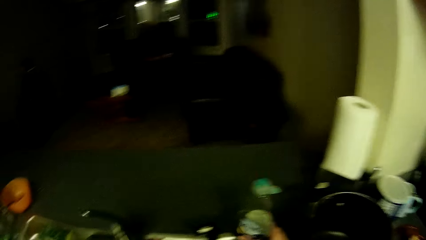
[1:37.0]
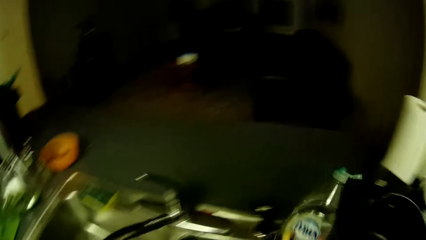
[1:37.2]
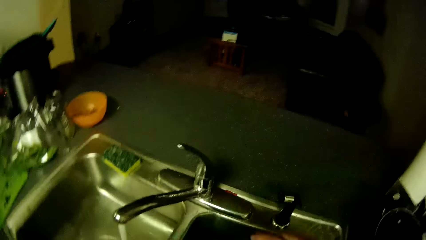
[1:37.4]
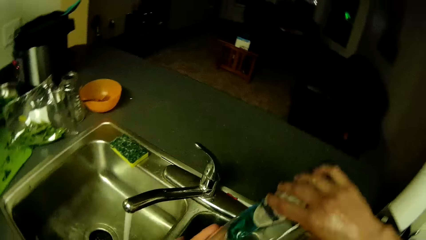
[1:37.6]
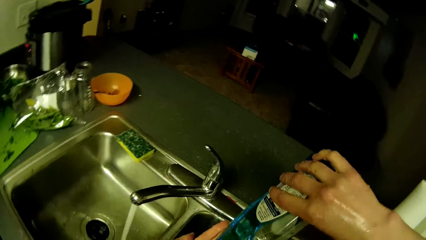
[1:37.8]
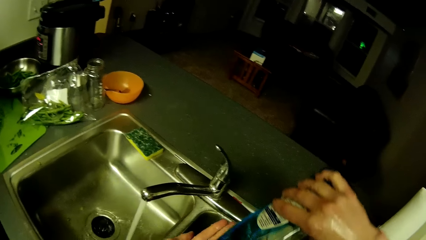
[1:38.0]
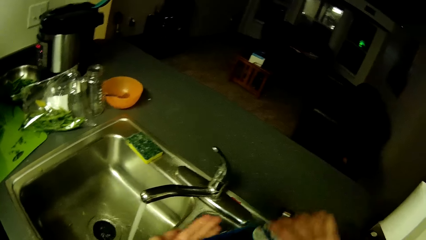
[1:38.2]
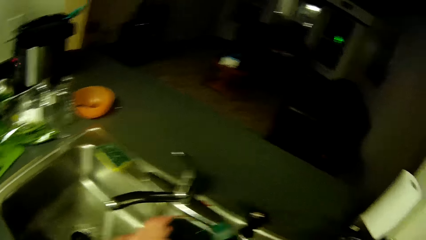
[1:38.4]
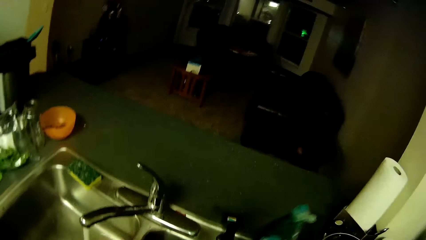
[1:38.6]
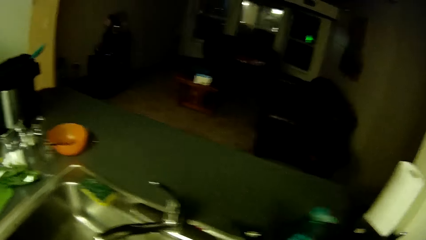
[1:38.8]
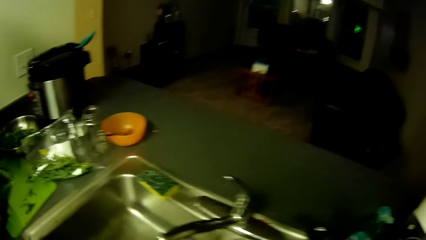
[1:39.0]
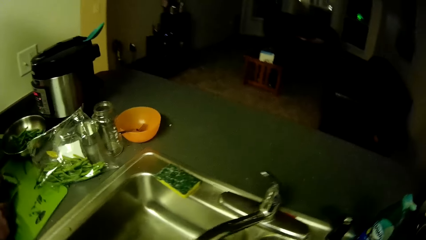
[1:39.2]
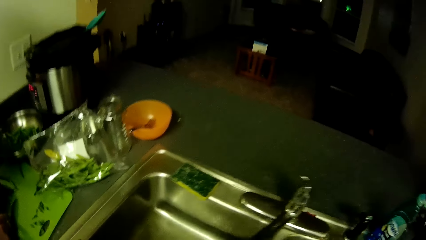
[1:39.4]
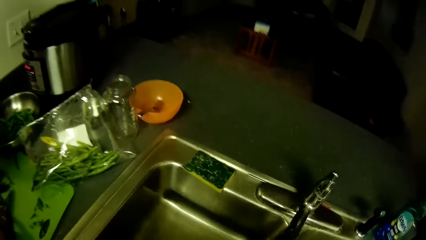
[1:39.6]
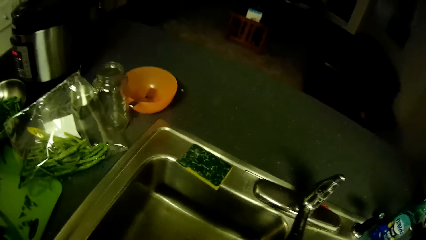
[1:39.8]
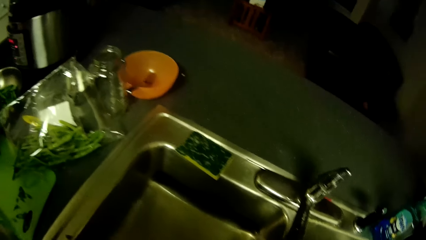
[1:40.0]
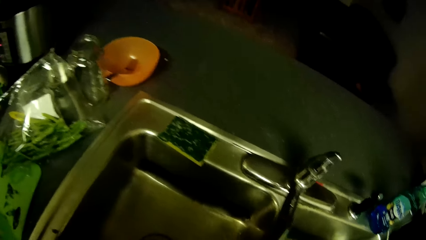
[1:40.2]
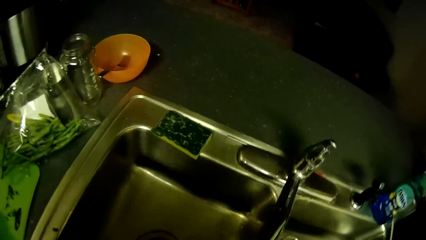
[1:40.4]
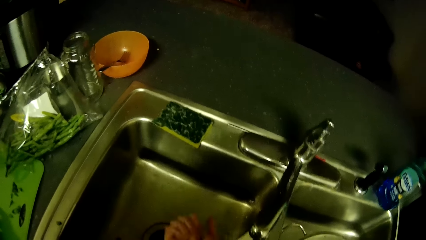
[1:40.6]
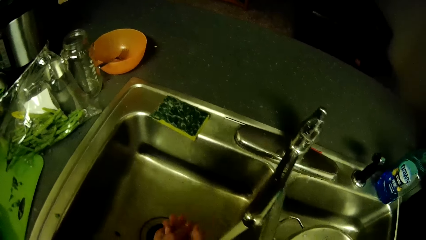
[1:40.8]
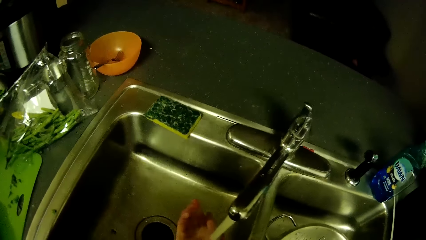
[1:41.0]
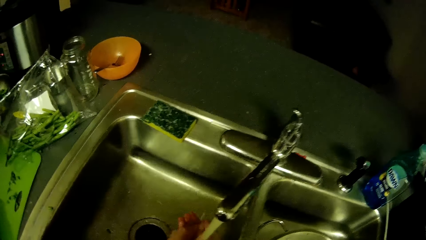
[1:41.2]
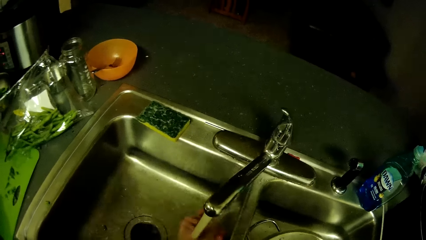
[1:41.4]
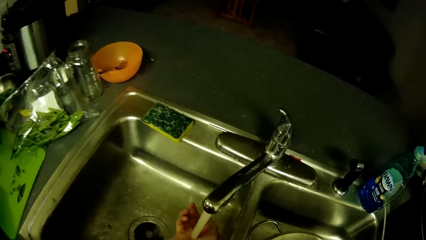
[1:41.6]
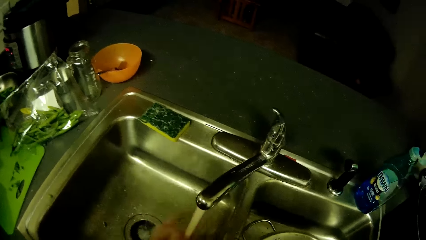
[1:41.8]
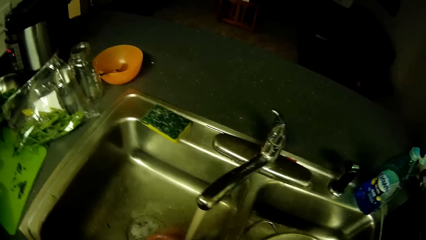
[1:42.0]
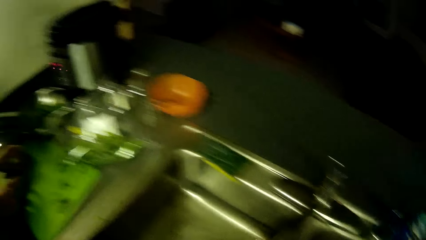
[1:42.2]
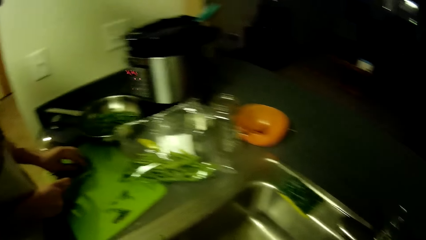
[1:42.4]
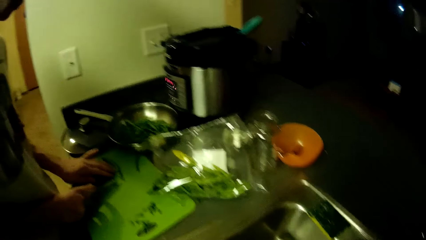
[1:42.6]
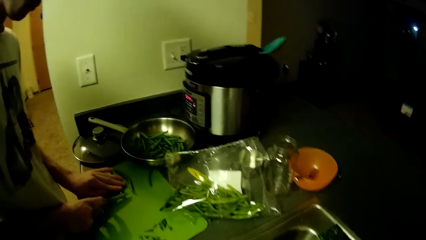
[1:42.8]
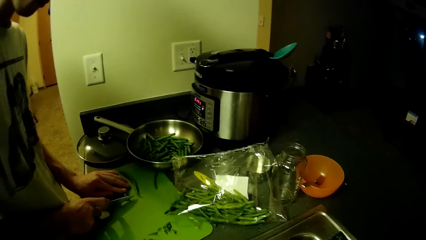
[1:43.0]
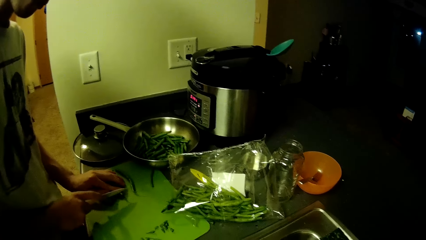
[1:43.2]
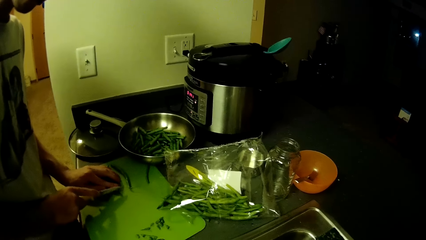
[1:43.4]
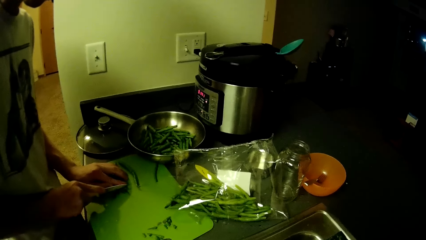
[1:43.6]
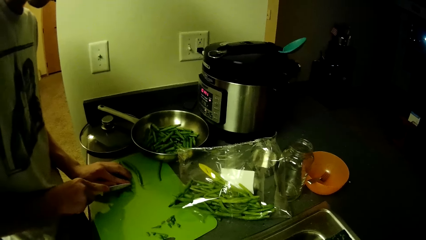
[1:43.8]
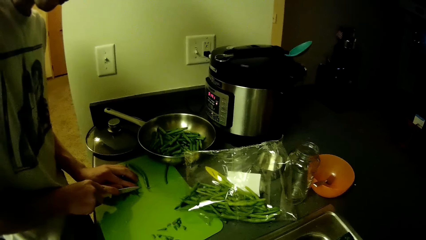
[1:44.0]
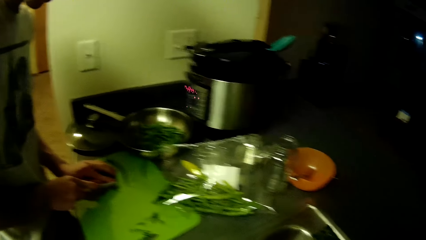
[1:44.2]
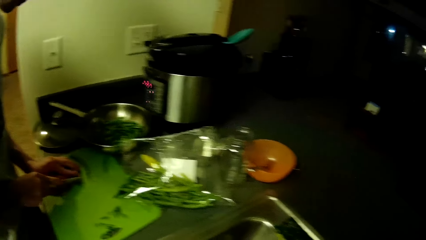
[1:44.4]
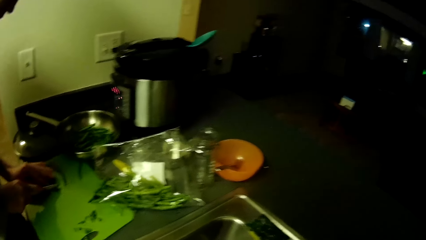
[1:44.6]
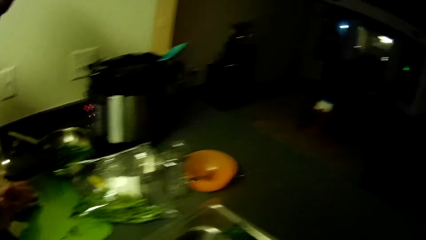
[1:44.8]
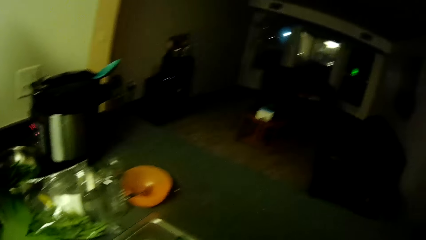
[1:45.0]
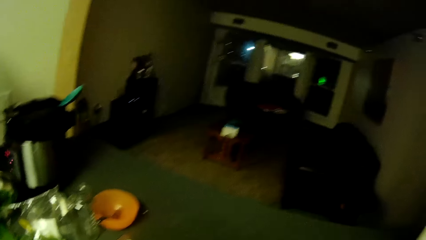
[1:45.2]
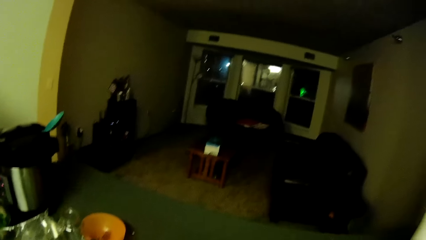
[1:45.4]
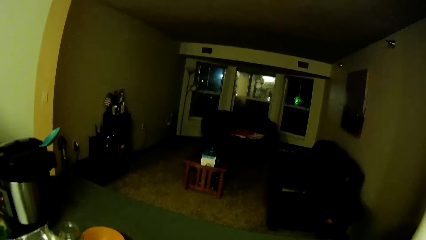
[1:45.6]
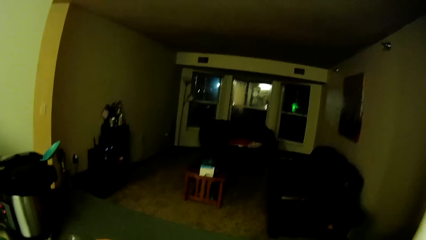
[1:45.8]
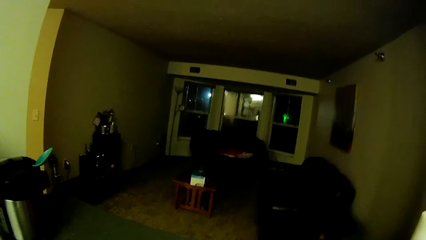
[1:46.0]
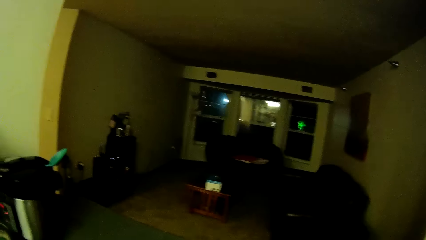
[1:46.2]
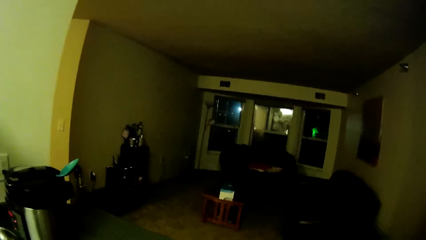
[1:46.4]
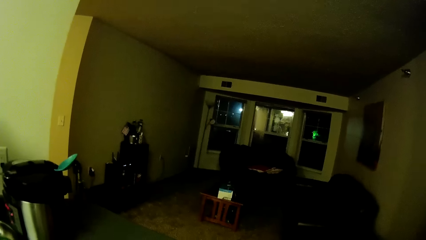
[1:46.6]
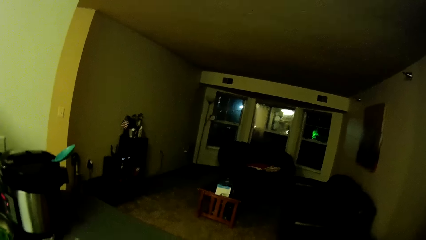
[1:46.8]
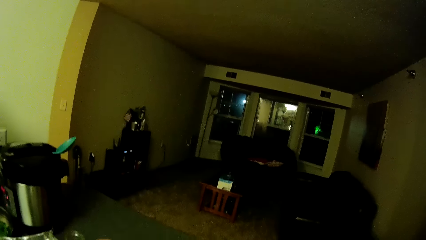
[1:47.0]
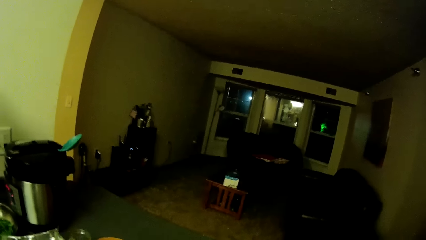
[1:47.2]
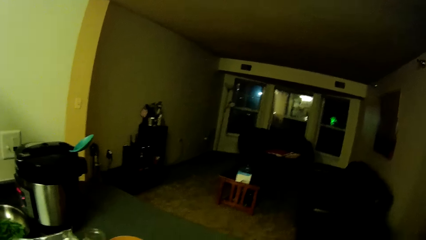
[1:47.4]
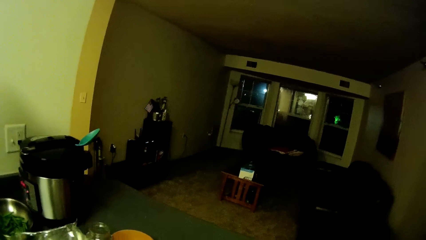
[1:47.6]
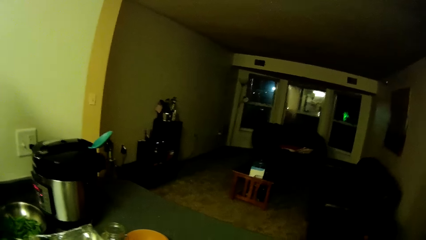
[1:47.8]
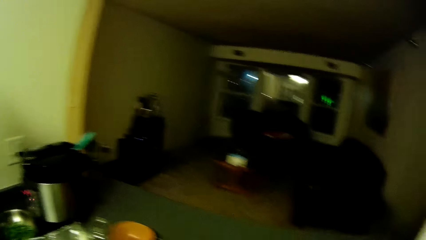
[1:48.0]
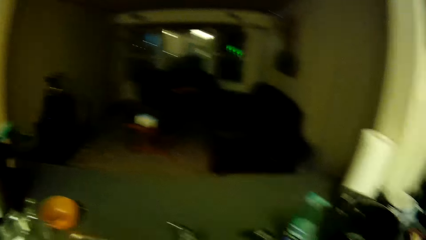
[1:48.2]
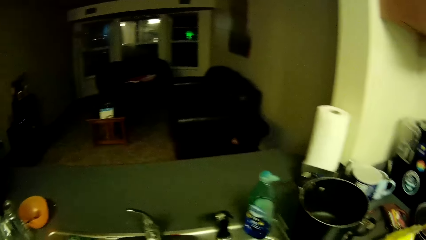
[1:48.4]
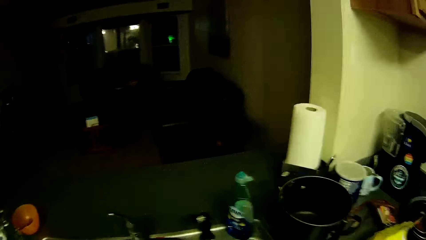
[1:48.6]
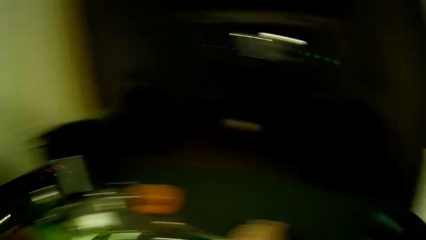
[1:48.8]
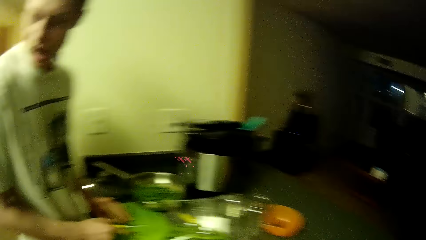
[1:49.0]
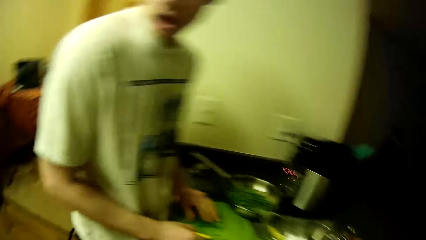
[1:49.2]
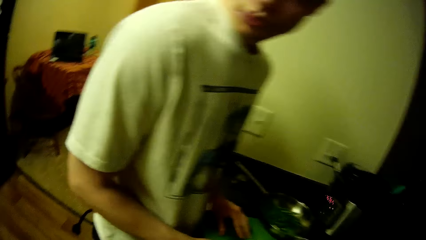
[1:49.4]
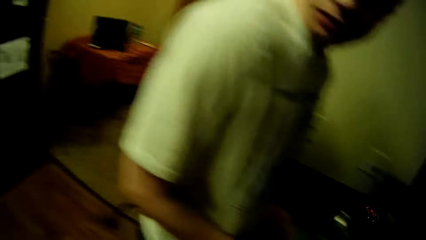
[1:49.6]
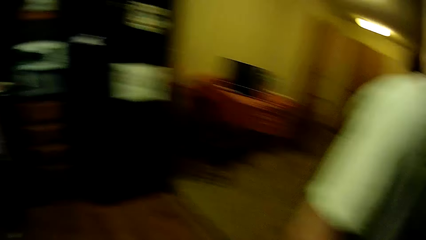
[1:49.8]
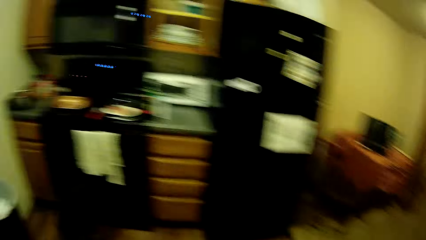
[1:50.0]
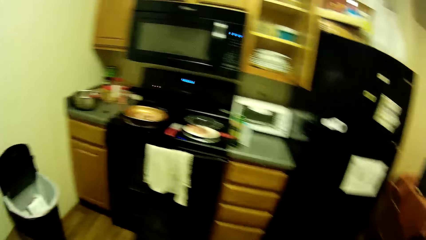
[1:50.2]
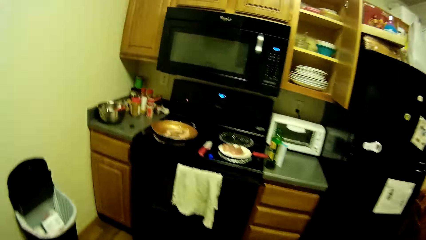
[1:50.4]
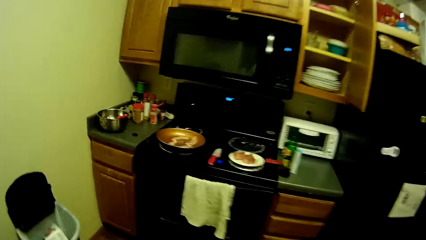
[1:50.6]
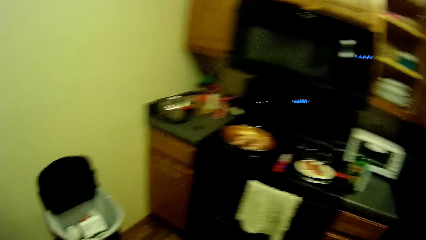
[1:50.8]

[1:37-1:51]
The camera wearer picks up the detergent bottle. She pours soap on her left hand from a container of soap in her right hand. She puts the soap down. She washes both hands under running water. The man cuts the vegetables with a knife in his right hand. The camera wearer looks around.
